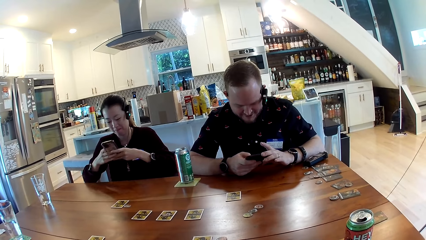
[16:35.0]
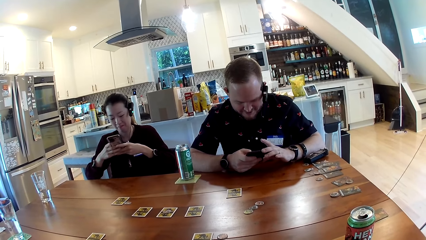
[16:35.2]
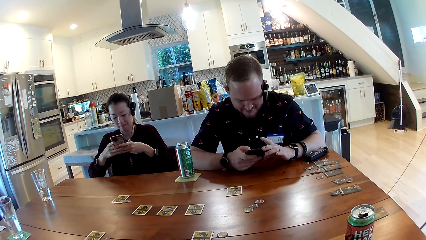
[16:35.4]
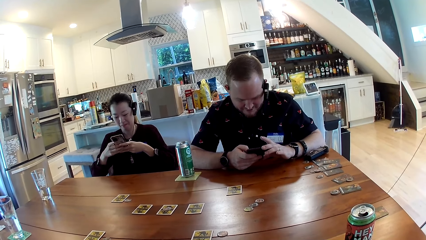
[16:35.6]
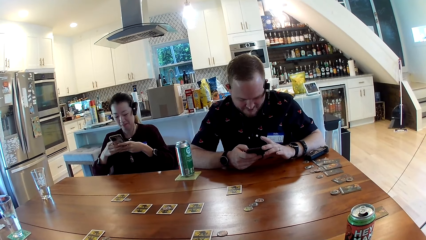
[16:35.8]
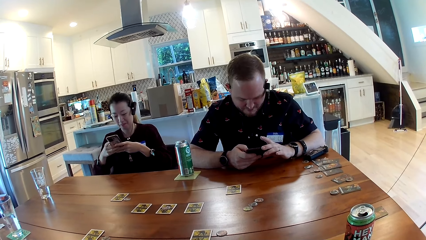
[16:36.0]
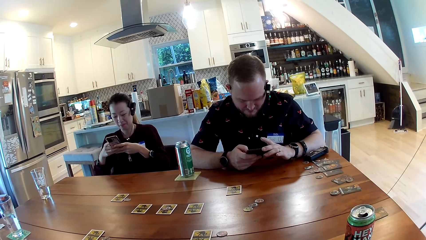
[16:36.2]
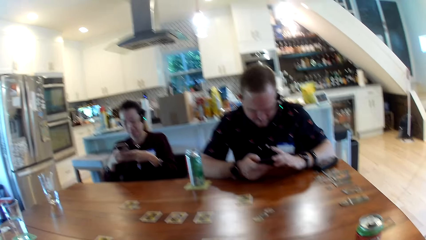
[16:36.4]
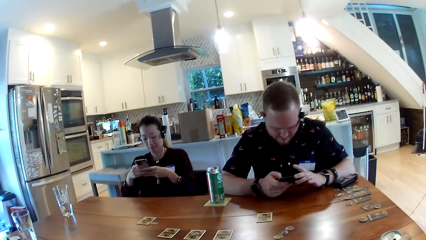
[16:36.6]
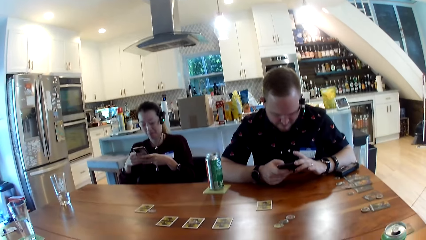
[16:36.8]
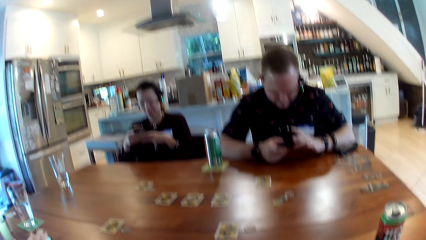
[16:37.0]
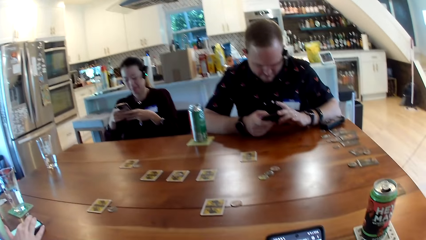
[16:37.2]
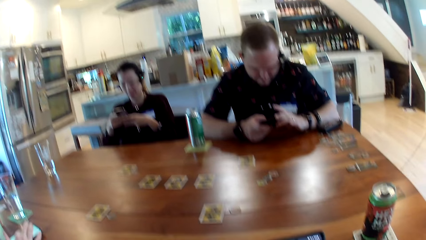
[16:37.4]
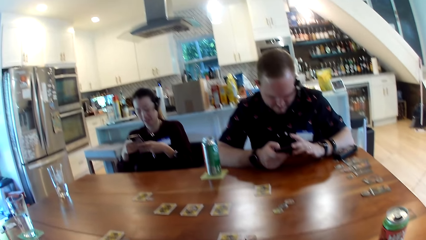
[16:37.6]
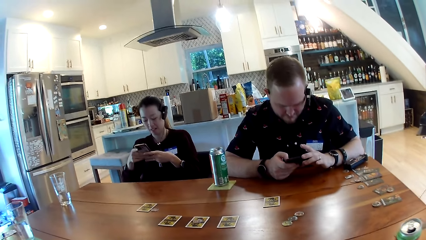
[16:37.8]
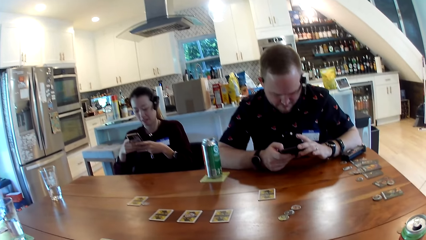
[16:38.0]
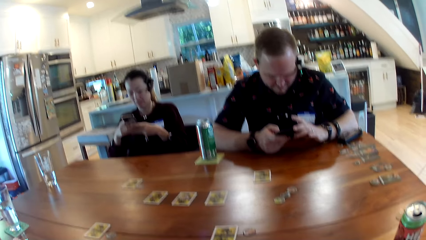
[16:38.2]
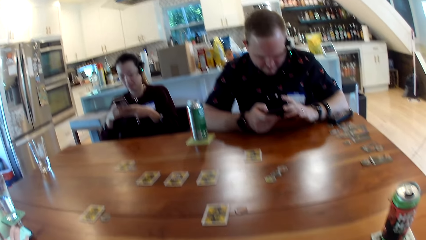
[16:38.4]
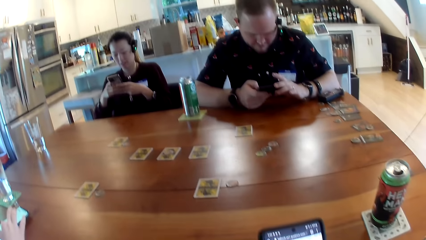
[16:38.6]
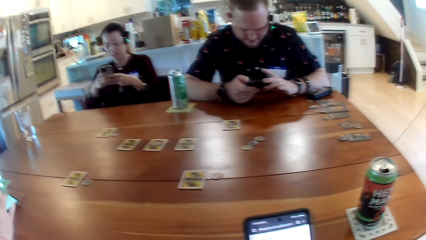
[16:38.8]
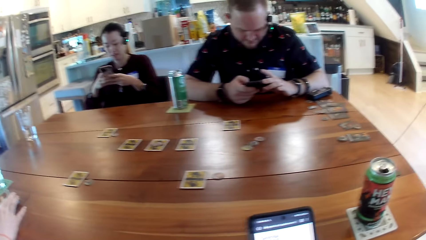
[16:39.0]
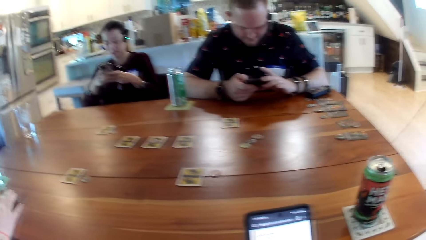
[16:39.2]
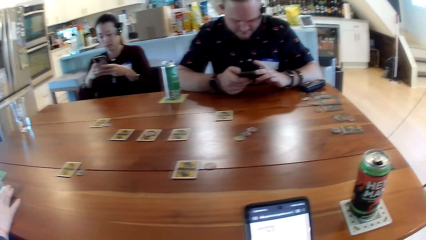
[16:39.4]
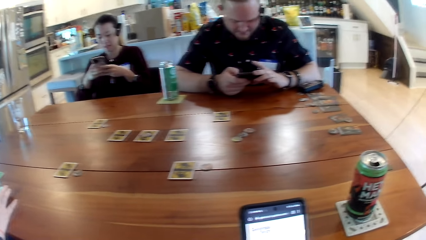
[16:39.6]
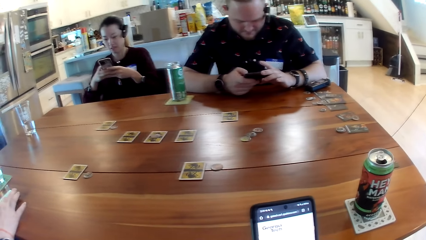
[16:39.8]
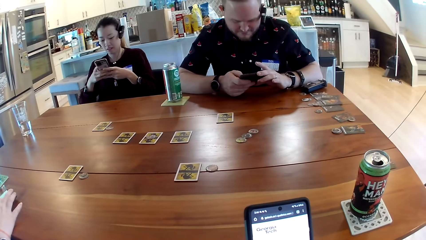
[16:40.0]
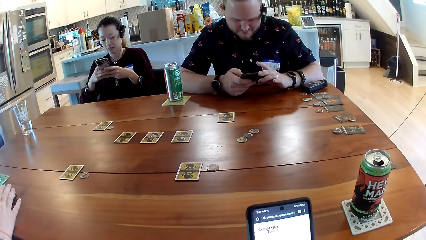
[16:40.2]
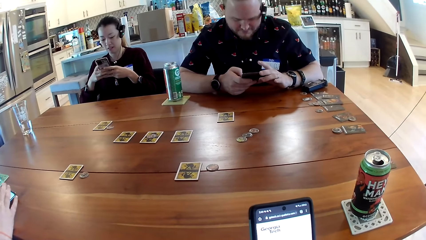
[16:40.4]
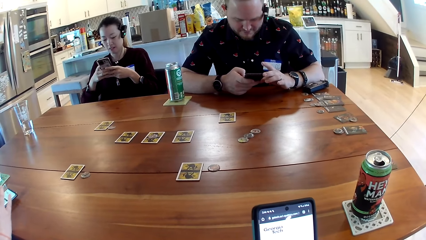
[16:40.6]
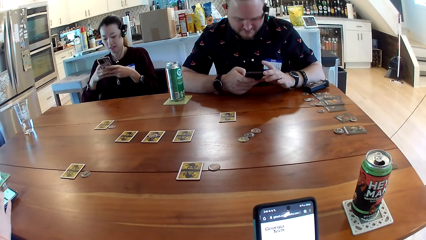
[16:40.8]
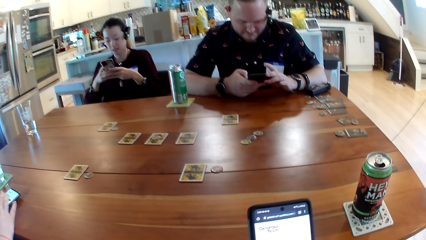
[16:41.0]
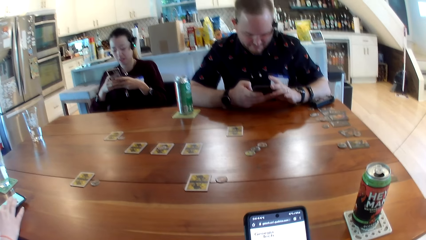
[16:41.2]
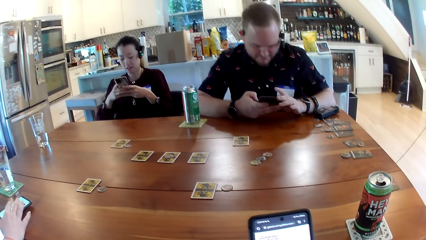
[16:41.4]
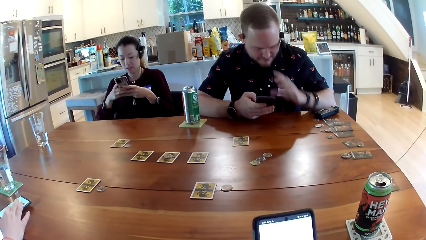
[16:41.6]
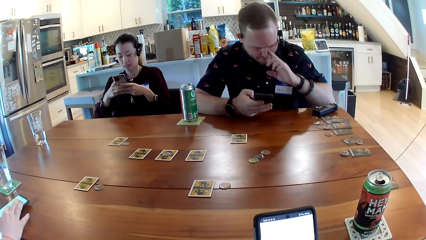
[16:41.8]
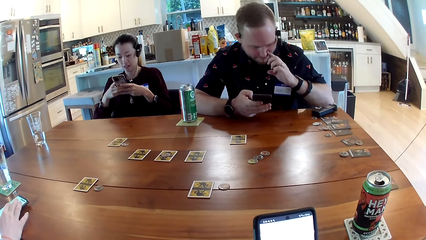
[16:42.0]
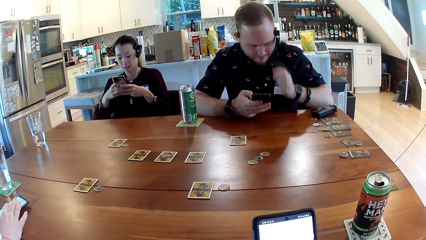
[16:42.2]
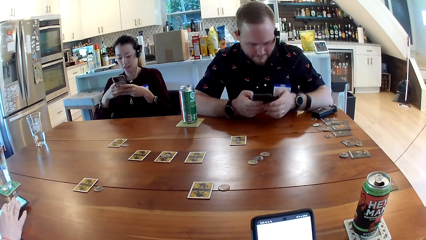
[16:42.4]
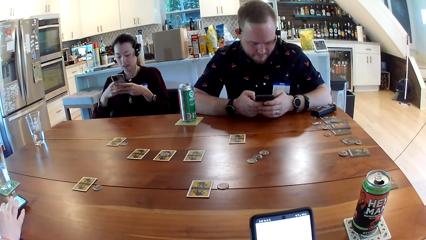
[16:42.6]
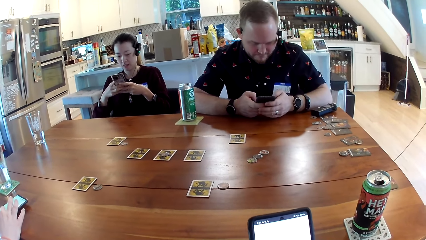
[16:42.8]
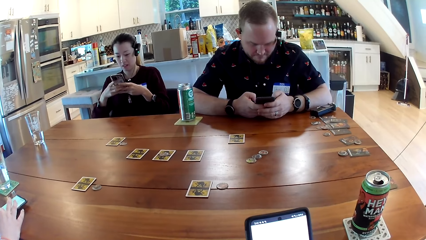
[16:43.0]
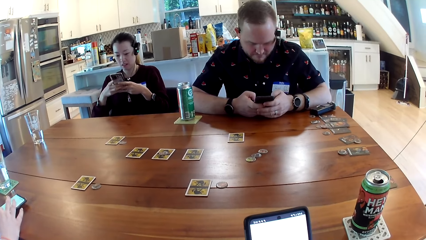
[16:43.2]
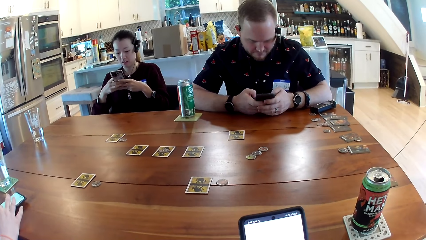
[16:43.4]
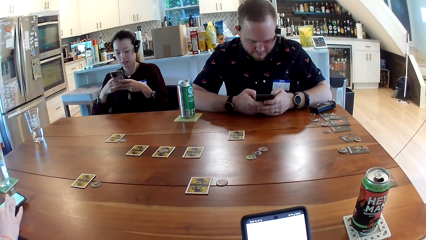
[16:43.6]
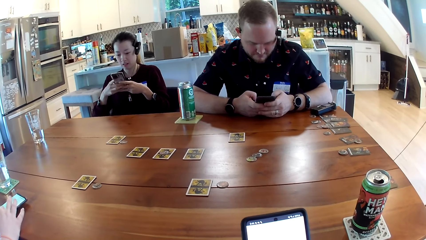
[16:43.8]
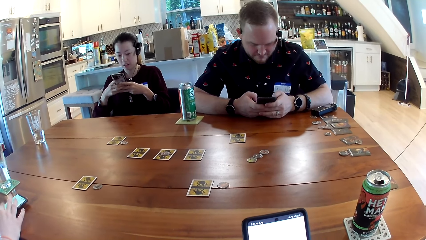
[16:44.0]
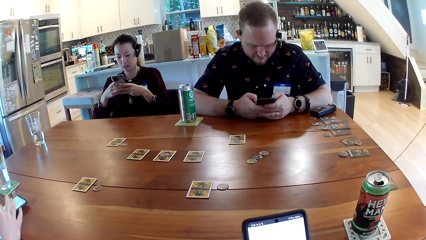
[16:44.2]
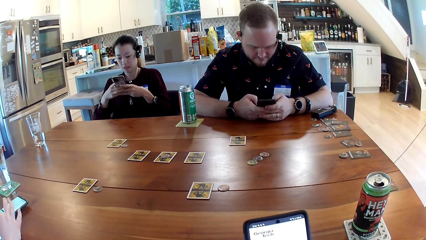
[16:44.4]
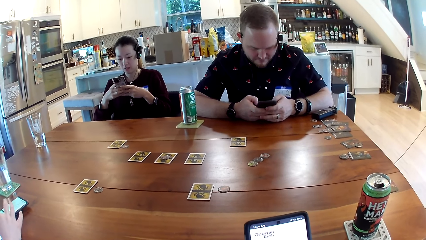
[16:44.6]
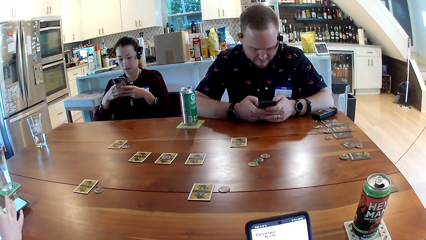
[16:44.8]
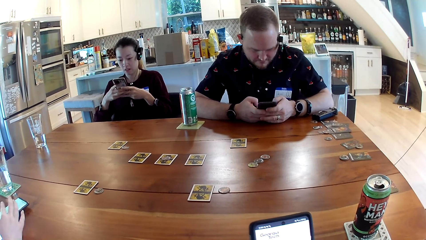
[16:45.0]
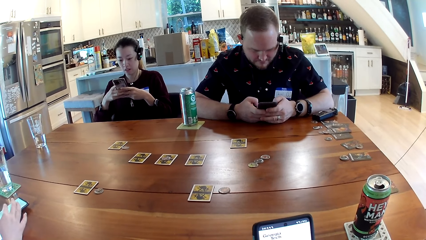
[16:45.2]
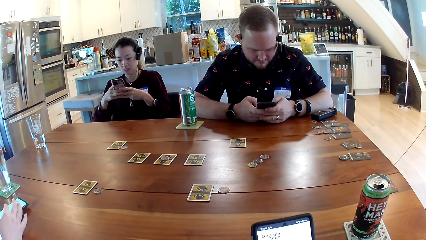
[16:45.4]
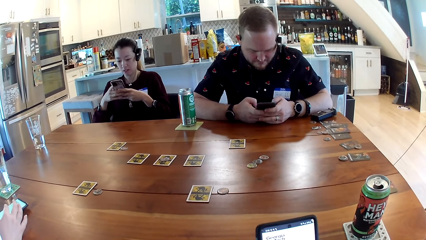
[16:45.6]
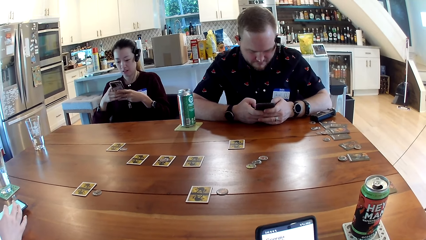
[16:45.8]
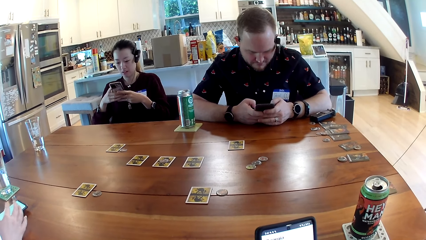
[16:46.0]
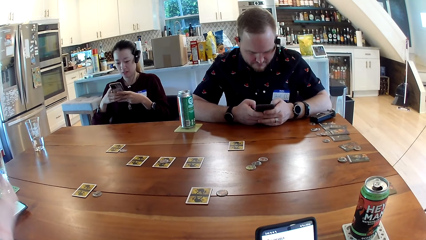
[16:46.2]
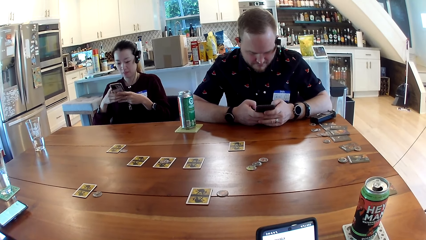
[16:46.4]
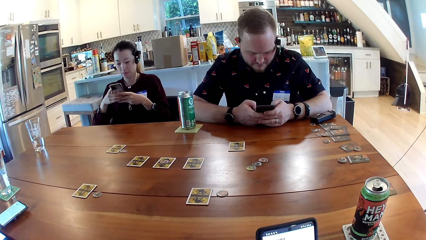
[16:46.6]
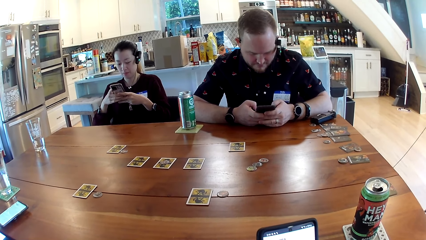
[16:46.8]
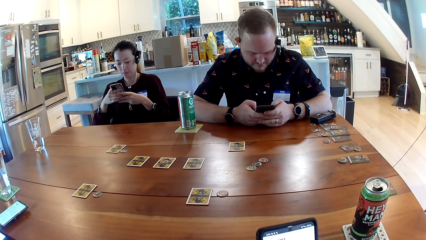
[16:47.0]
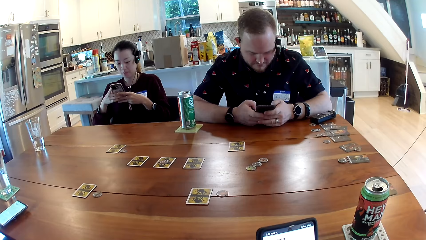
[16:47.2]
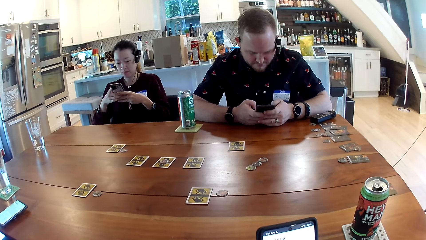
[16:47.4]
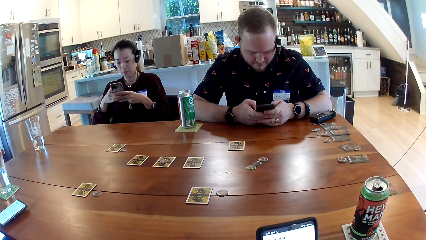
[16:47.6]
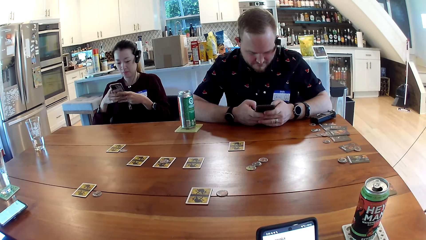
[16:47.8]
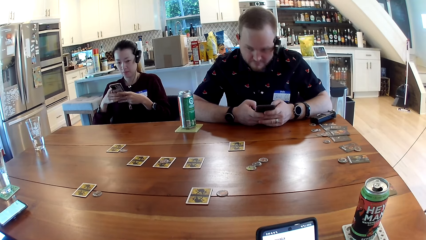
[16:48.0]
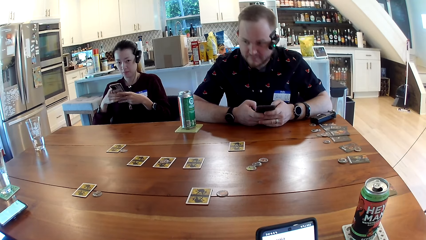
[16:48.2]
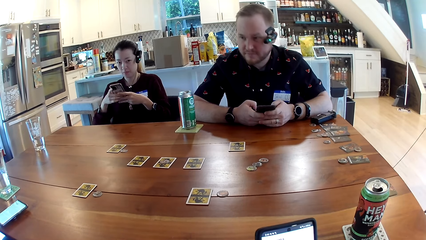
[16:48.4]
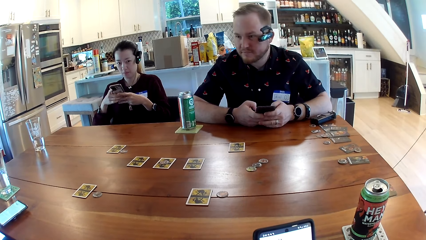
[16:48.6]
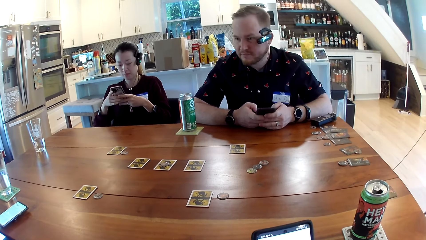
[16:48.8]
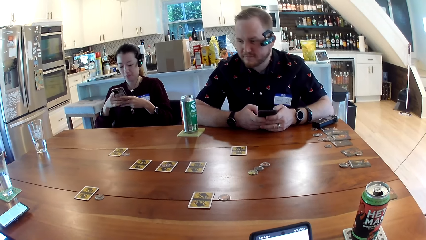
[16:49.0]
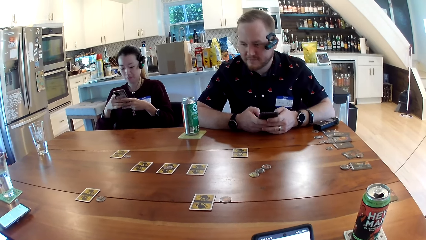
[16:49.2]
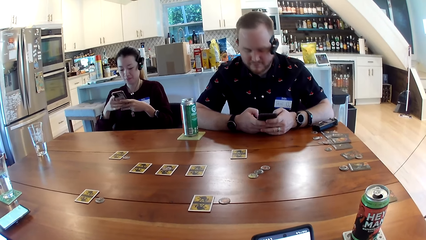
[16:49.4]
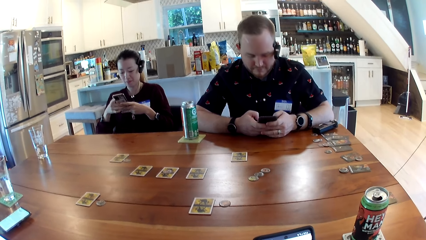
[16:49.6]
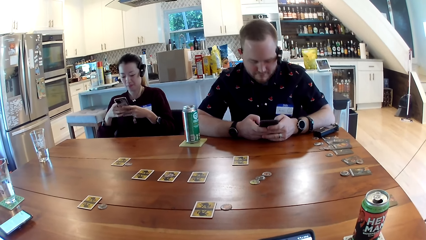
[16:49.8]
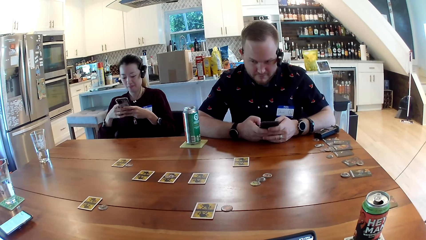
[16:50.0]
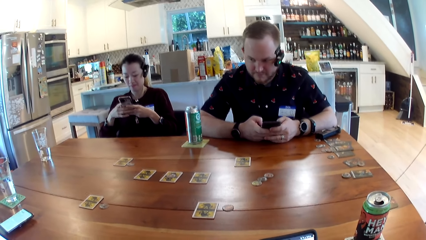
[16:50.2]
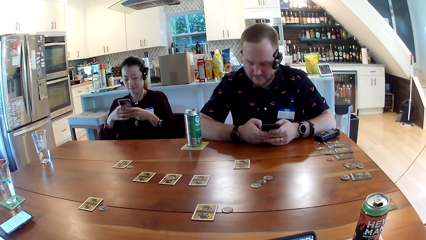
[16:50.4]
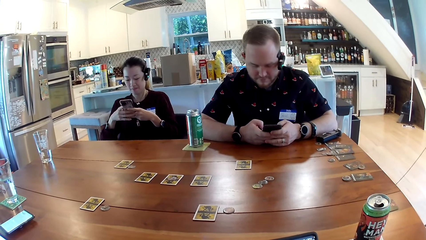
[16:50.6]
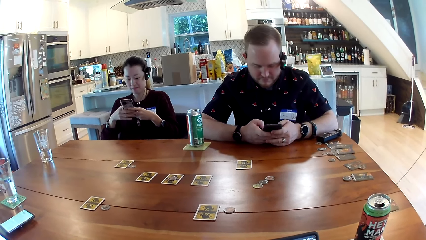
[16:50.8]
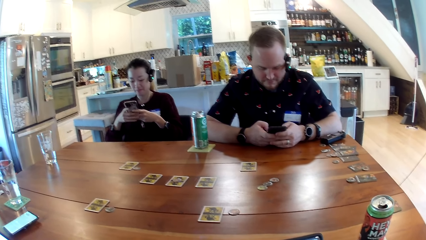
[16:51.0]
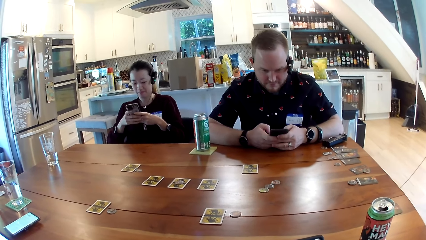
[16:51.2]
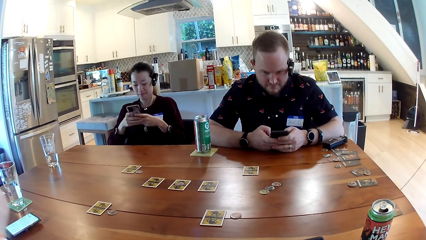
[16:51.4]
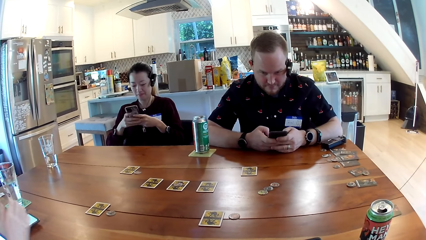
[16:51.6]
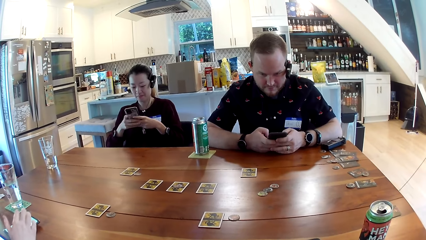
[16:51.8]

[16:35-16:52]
The camera wearer scrolls the phone.
